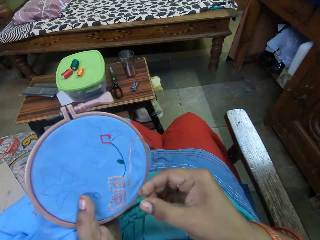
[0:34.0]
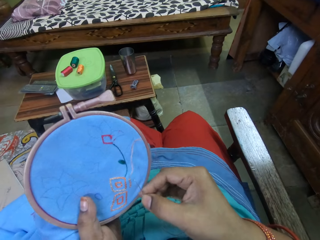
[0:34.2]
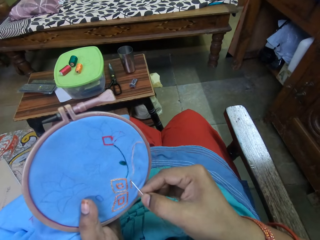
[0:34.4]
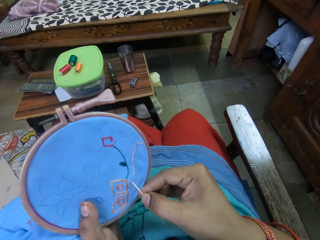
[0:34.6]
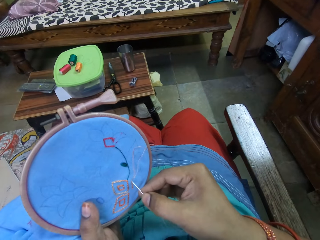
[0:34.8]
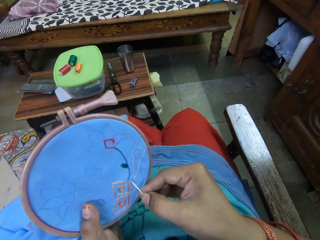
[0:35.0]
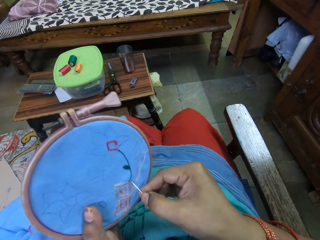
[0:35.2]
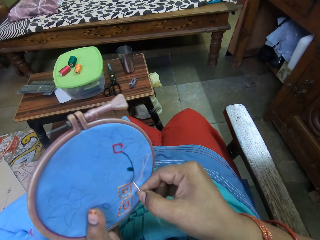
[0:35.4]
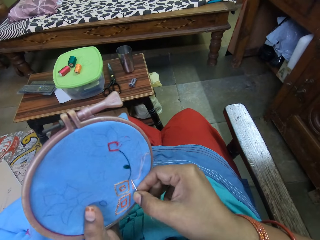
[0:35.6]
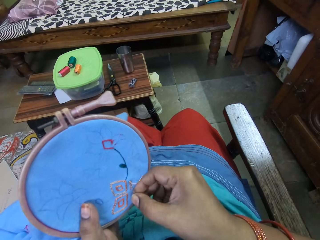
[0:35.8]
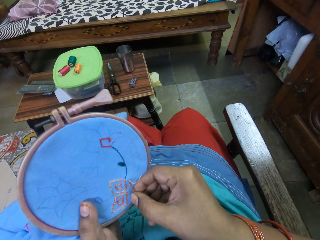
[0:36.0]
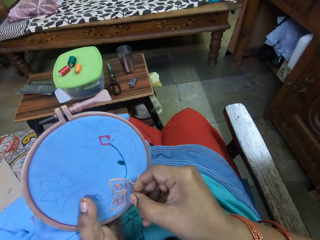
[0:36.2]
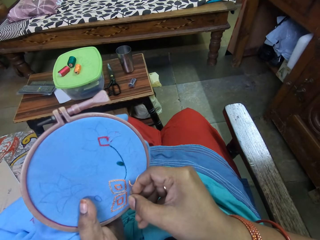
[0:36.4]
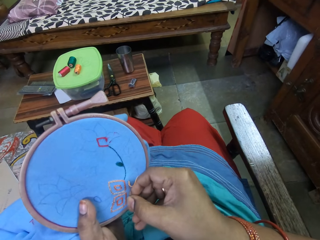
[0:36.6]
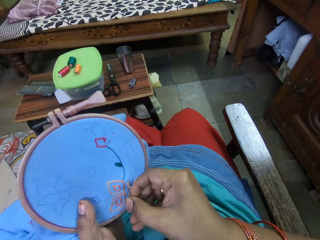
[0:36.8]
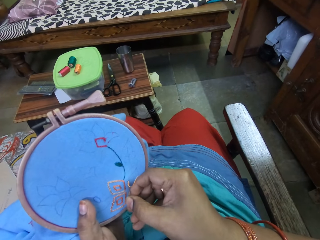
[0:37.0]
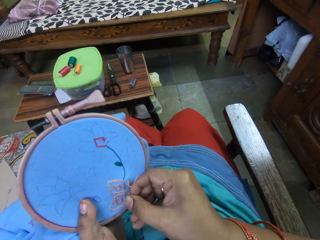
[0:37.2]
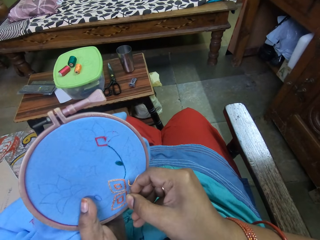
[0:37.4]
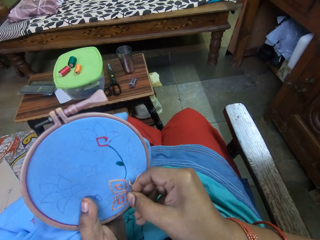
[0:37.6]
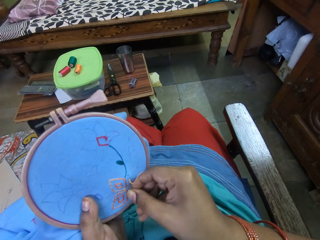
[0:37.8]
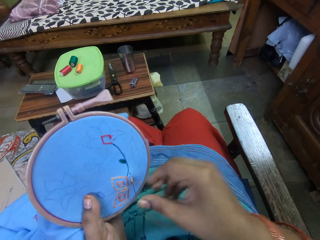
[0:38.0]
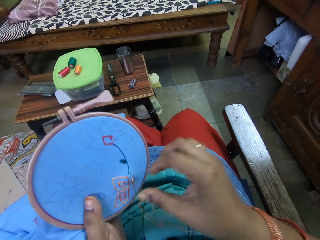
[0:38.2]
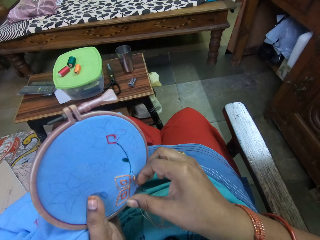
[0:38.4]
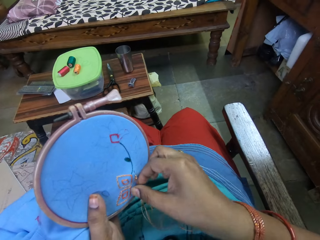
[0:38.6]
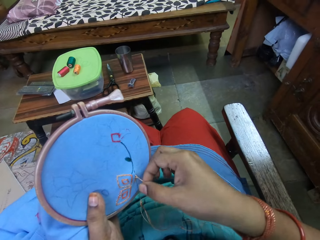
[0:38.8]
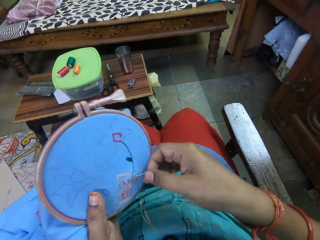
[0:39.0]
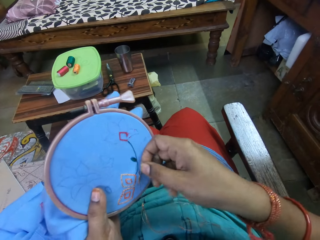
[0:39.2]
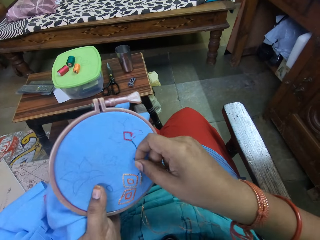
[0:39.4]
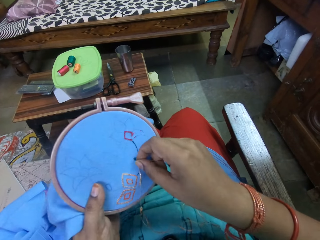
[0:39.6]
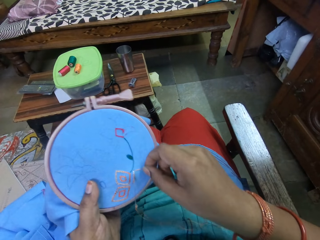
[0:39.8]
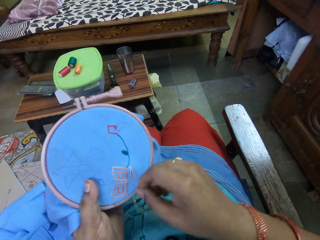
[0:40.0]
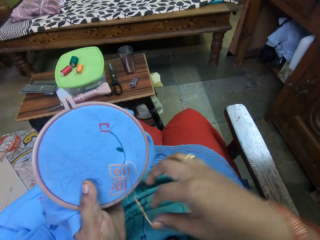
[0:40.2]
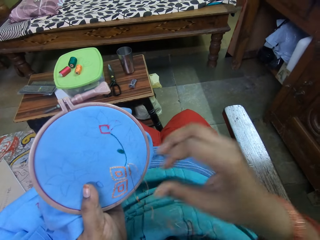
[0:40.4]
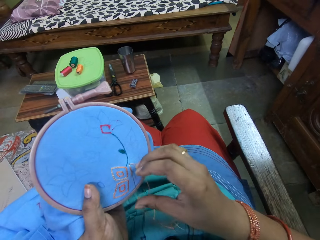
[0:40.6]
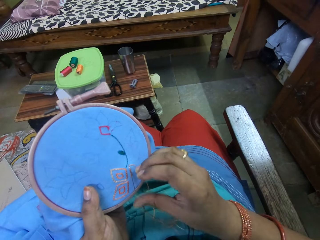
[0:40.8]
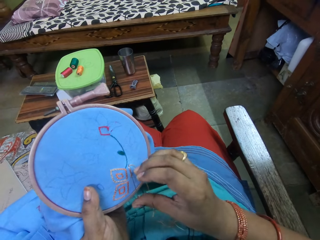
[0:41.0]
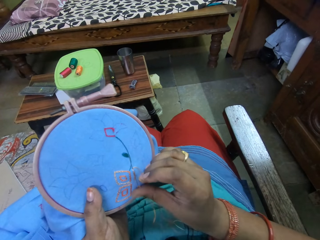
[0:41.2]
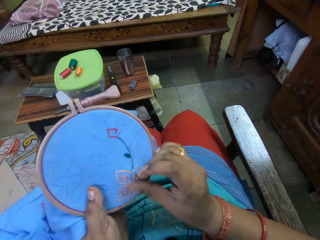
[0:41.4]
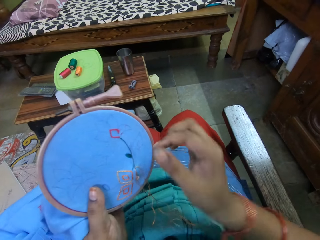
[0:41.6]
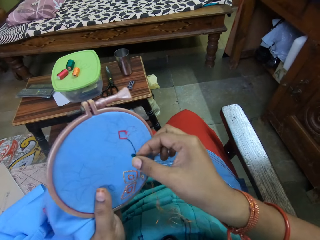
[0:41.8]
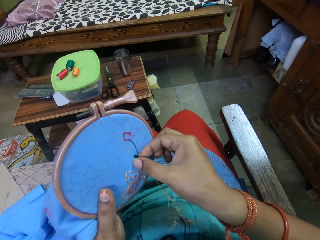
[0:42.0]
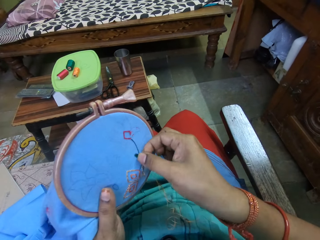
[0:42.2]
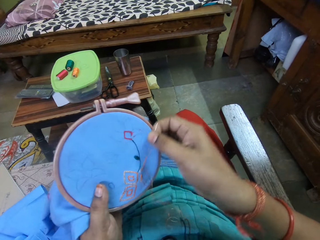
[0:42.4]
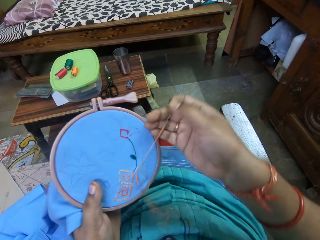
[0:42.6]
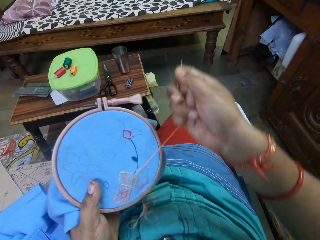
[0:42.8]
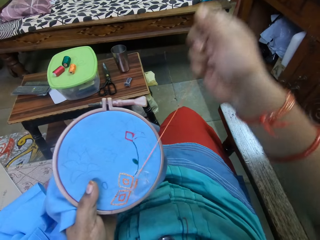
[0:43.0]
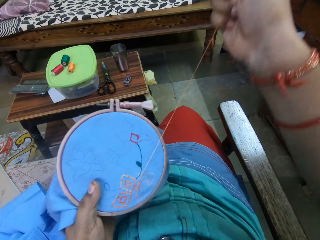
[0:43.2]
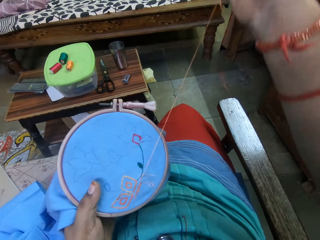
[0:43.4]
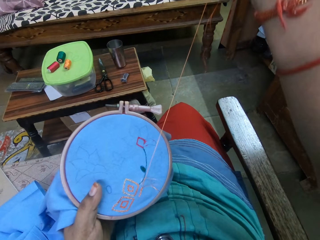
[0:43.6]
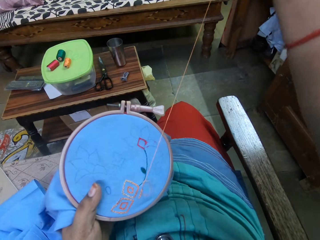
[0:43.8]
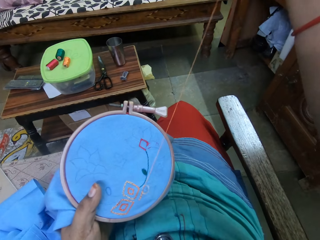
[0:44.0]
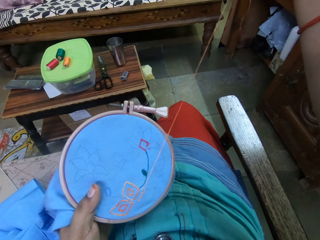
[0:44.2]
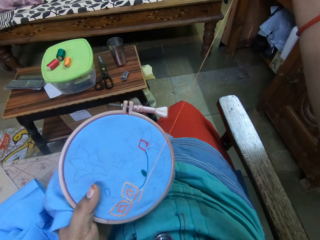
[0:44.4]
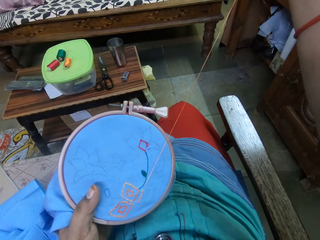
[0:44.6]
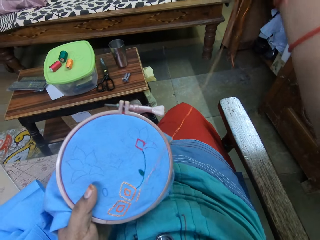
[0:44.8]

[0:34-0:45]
The camera wearer stitches a thread. They pull the thread.

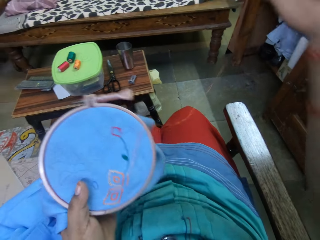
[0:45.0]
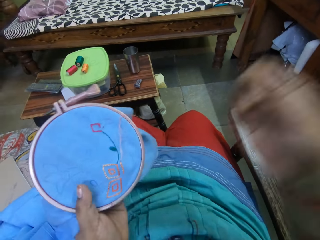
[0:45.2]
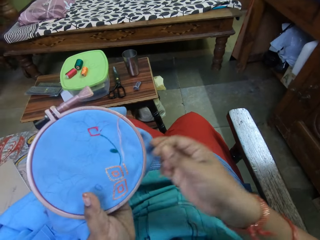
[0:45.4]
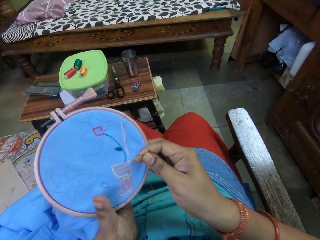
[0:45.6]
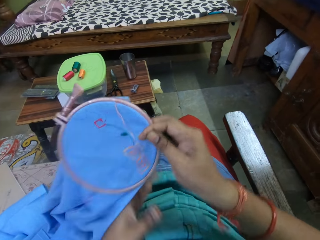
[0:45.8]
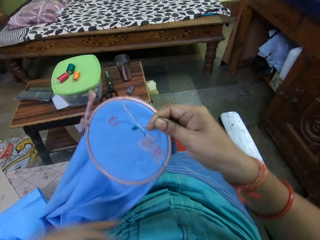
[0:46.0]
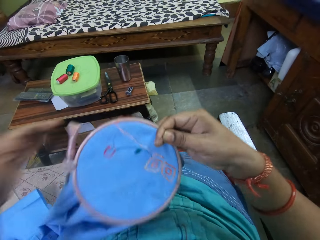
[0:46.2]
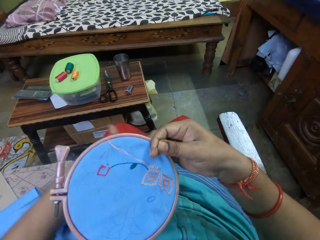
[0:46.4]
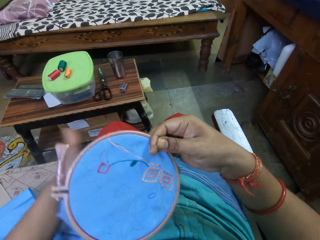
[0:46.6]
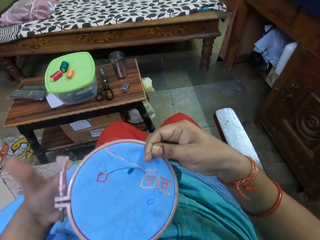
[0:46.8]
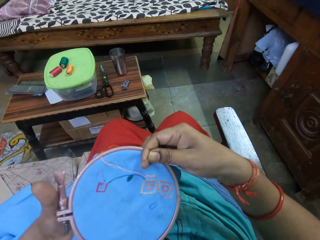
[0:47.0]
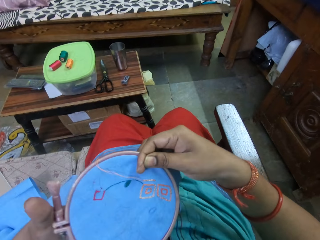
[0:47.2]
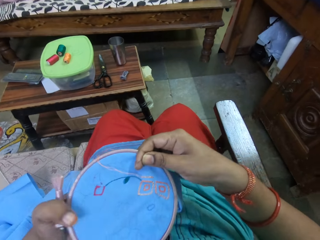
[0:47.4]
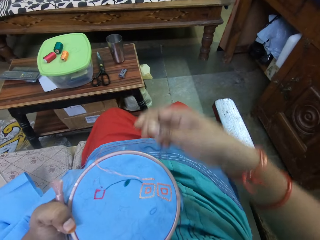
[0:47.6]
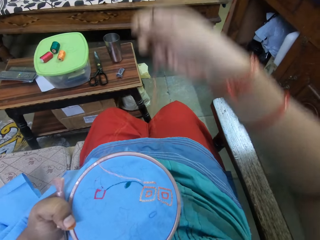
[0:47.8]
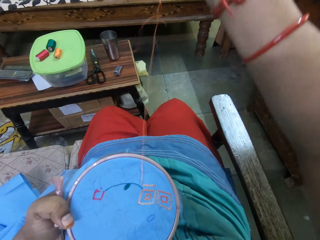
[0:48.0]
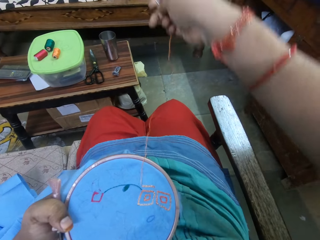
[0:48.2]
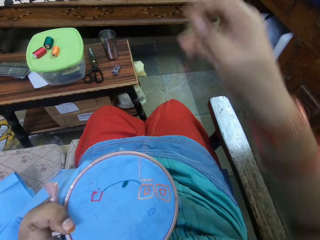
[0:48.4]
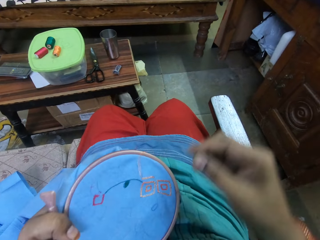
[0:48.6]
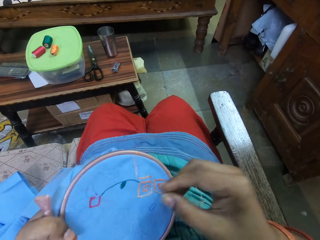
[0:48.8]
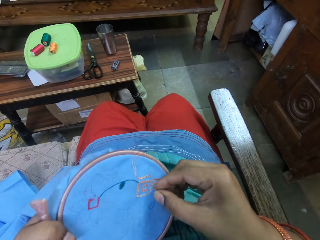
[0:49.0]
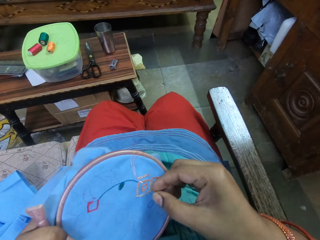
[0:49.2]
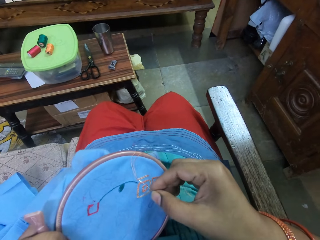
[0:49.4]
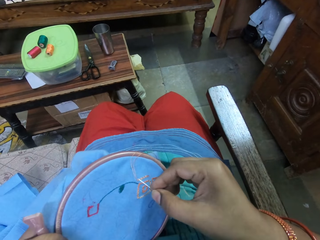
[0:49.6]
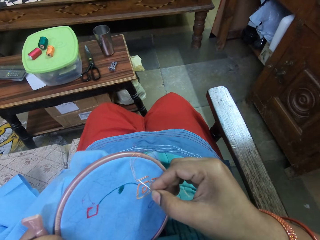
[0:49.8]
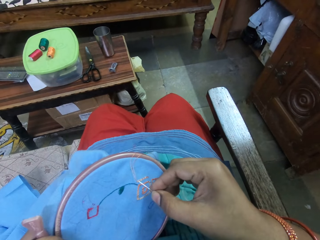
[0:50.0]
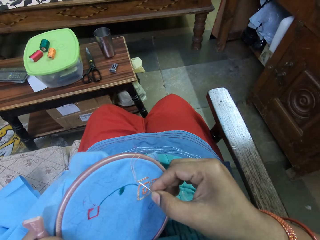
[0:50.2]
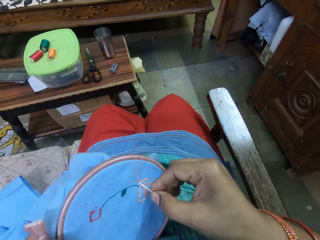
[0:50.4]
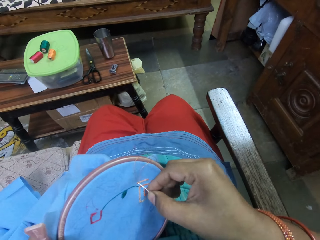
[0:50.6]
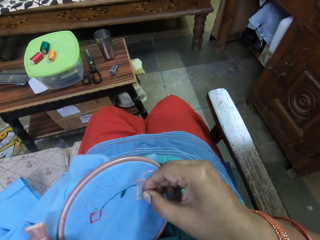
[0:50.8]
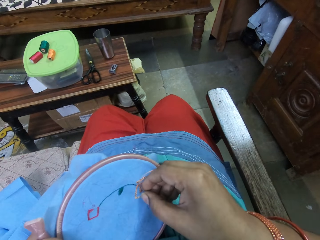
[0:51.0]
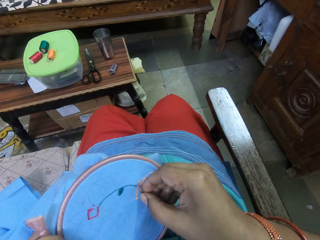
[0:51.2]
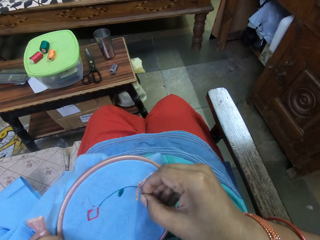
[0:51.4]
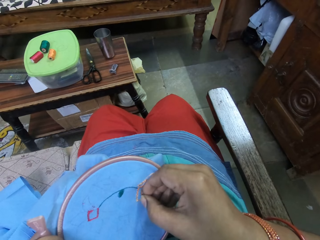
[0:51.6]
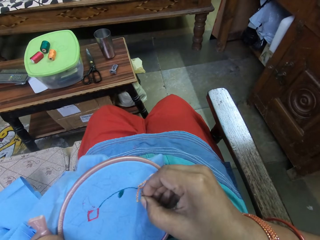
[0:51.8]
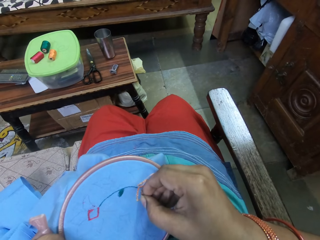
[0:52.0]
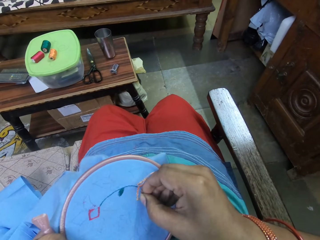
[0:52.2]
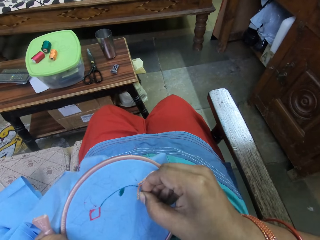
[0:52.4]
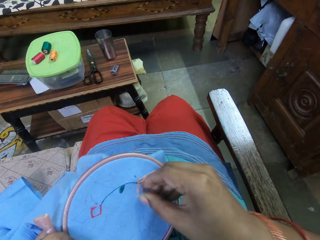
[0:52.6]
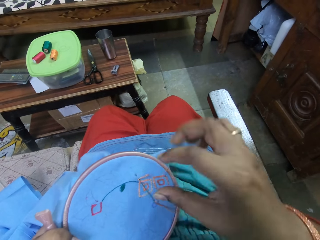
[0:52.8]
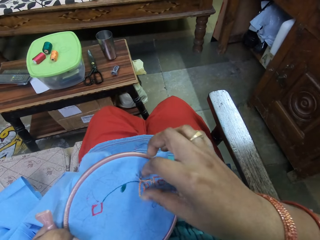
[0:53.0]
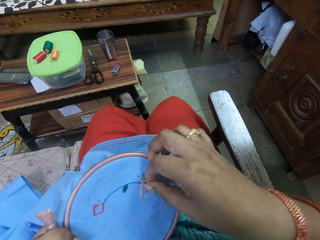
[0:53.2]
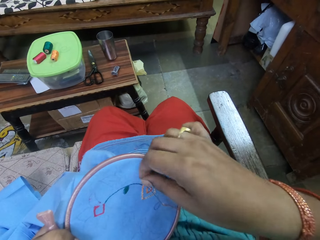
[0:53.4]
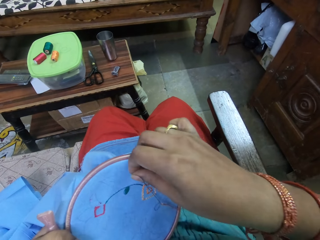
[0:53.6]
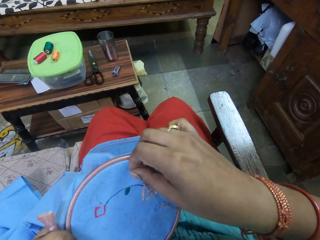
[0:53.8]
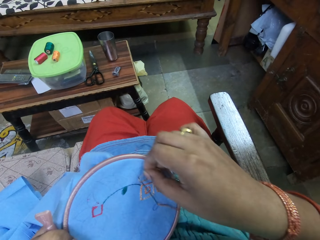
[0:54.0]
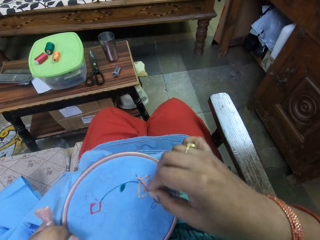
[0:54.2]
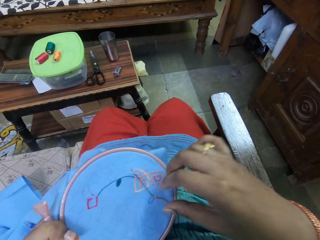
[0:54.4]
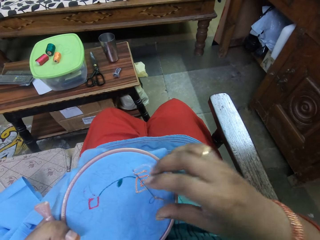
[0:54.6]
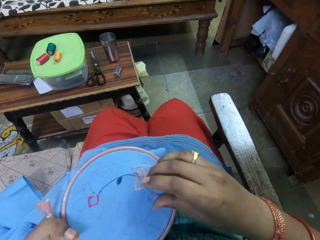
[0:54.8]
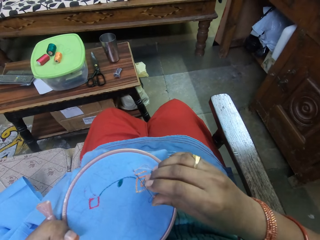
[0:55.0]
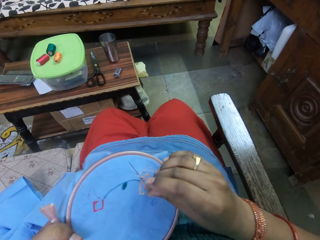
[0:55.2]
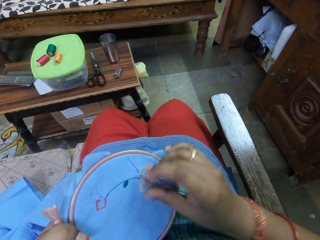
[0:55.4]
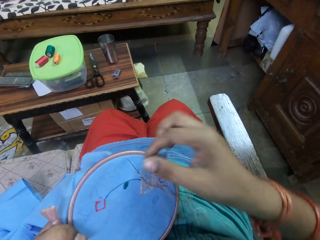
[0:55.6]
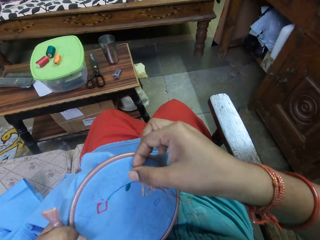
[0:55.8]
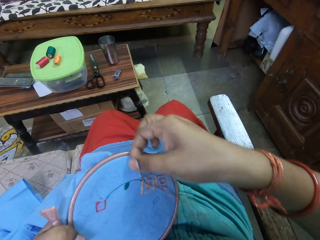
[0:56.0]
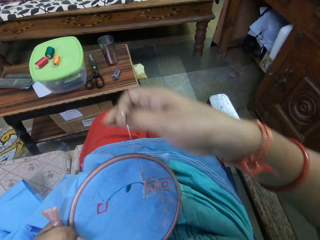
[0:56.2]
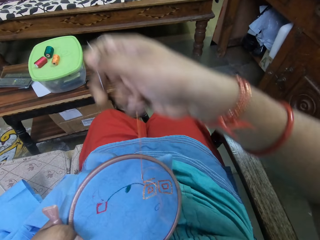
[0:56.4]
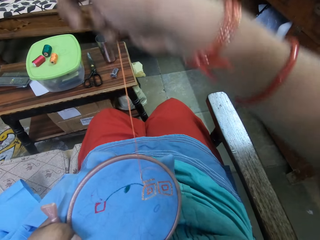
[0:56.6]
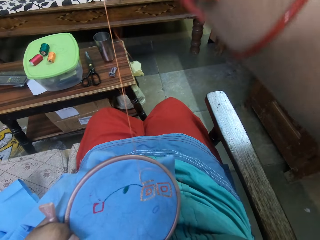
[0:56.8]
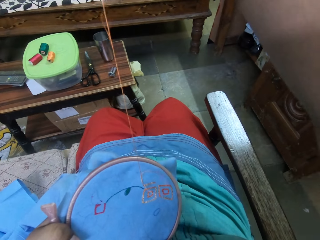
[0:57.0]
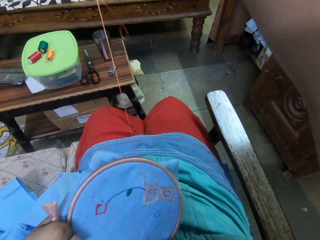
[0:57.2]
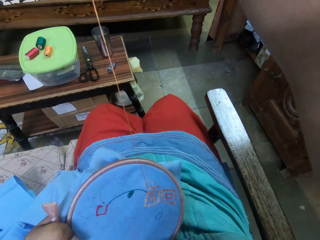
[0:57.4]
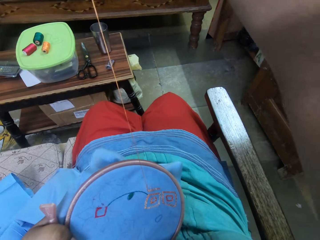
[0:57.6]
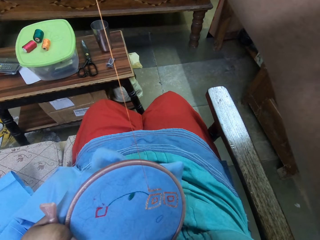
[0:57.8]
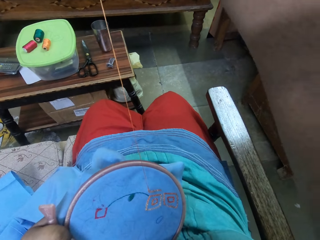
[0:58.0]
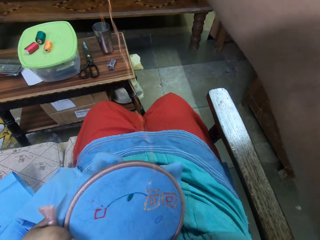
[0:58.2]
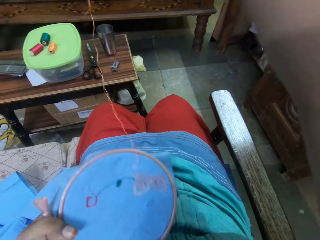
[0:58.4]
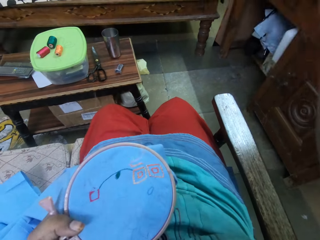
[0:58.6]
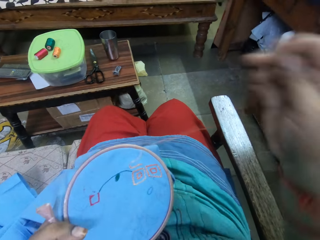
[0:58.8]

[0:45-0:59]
The camera wearer holds the embroidery loop with her right hand. She passes the embroidery loop from her right hand to her left hand. She embroiders the fabric in the embroidery loop in her left hand with the threaded needle in her right hand. She stitches a thread. She pulls the thread.
